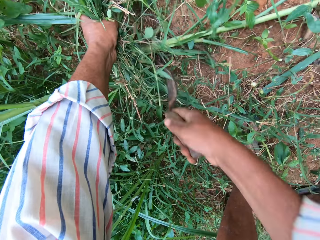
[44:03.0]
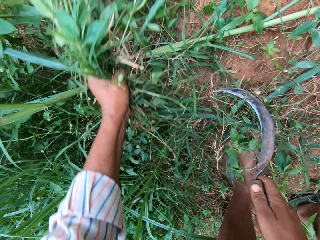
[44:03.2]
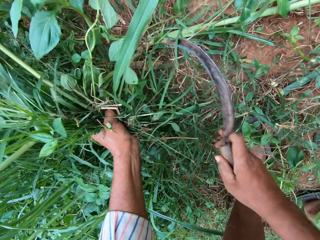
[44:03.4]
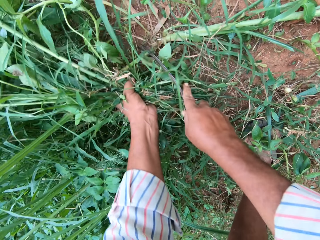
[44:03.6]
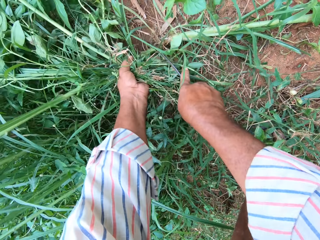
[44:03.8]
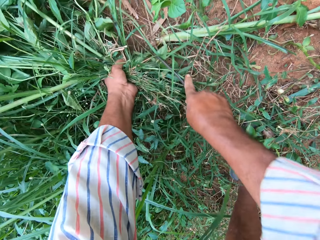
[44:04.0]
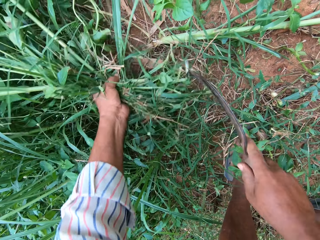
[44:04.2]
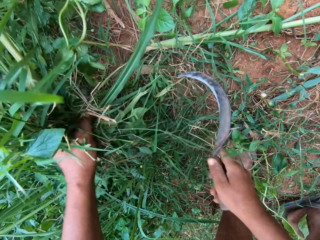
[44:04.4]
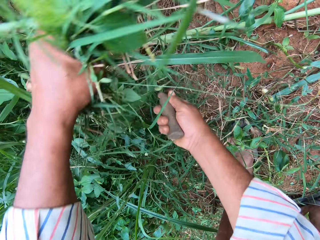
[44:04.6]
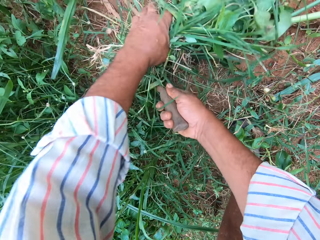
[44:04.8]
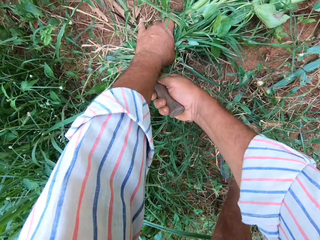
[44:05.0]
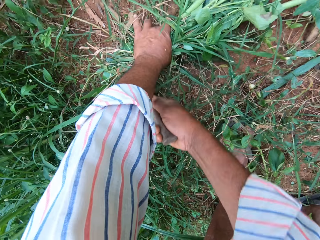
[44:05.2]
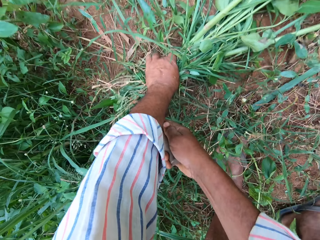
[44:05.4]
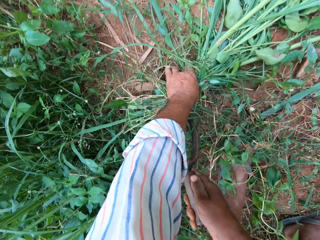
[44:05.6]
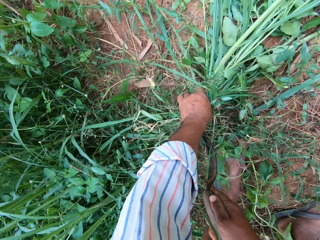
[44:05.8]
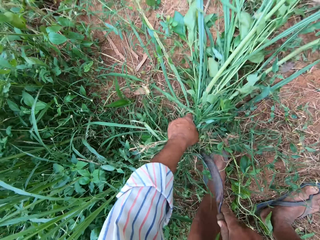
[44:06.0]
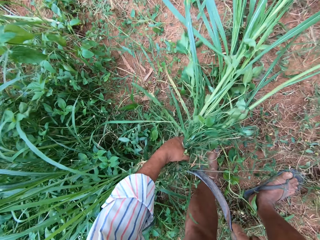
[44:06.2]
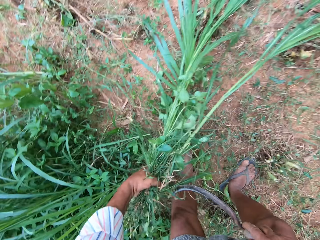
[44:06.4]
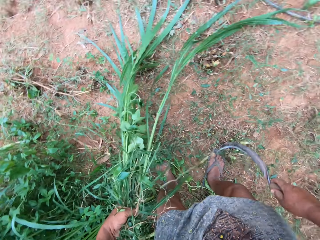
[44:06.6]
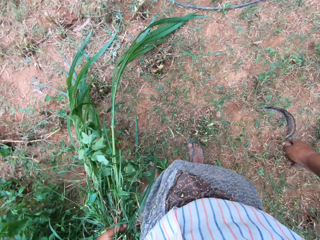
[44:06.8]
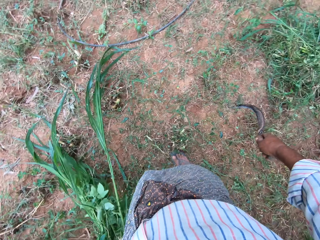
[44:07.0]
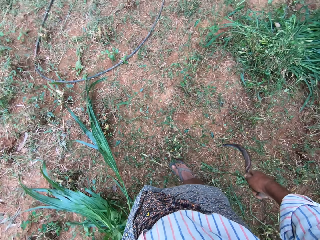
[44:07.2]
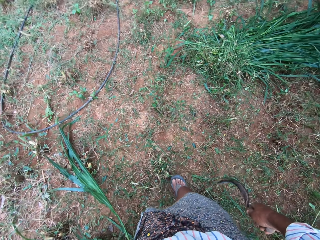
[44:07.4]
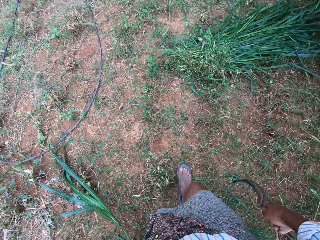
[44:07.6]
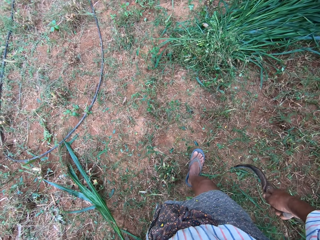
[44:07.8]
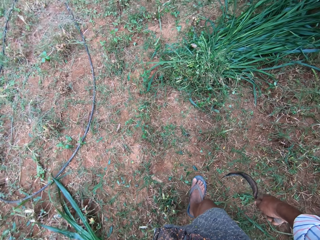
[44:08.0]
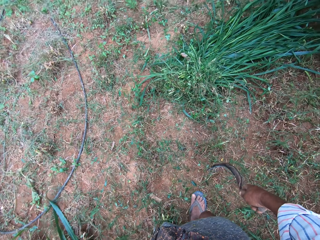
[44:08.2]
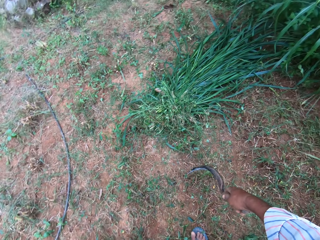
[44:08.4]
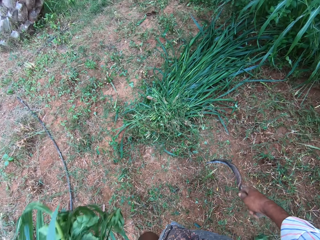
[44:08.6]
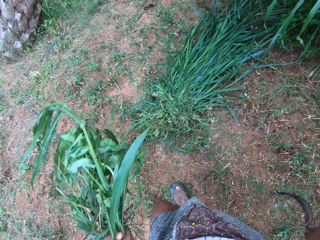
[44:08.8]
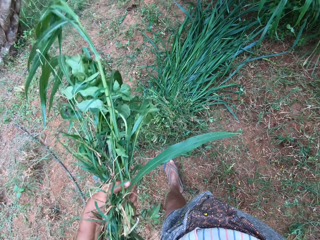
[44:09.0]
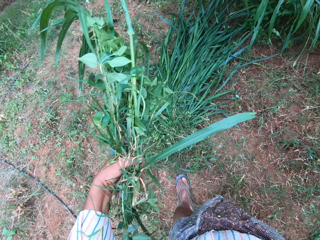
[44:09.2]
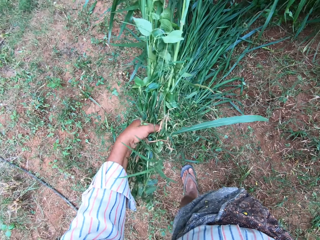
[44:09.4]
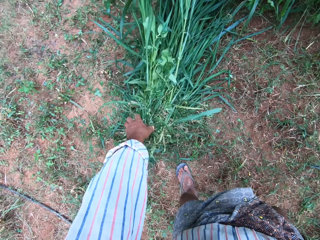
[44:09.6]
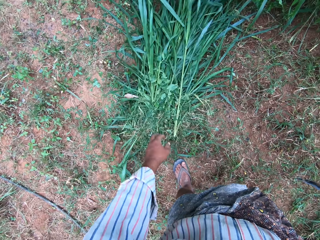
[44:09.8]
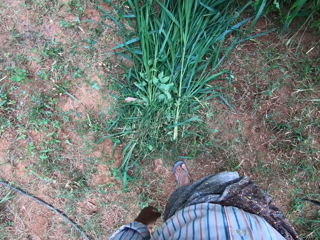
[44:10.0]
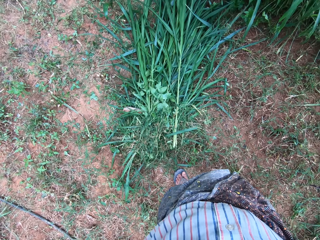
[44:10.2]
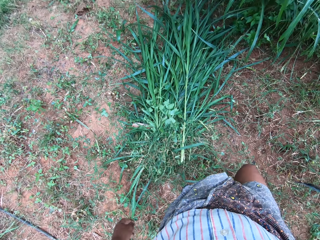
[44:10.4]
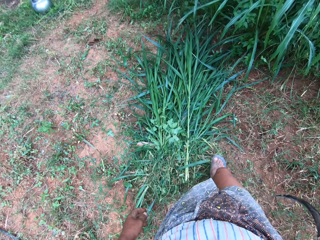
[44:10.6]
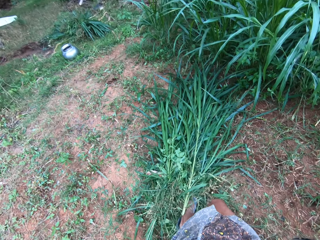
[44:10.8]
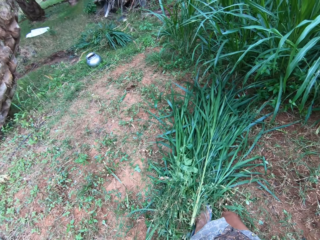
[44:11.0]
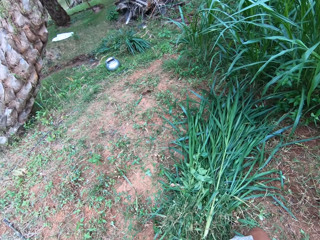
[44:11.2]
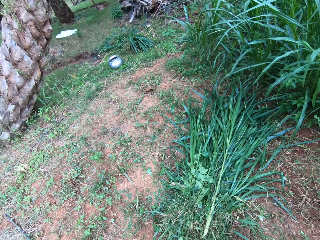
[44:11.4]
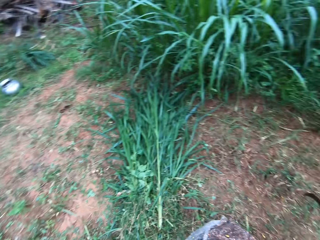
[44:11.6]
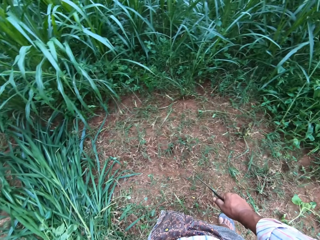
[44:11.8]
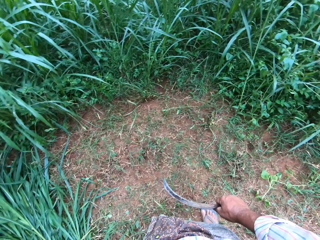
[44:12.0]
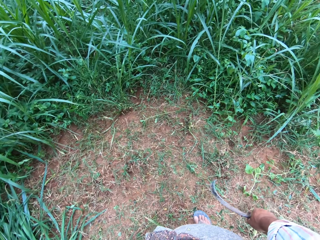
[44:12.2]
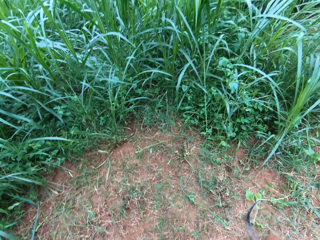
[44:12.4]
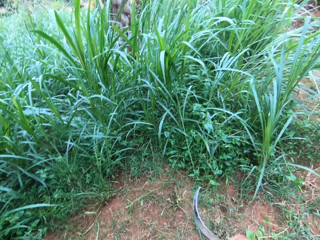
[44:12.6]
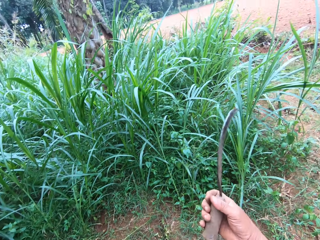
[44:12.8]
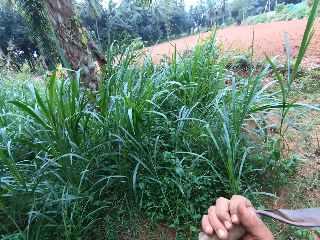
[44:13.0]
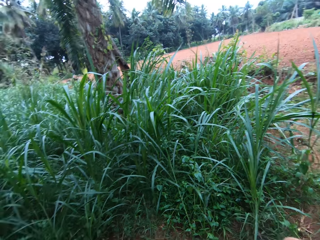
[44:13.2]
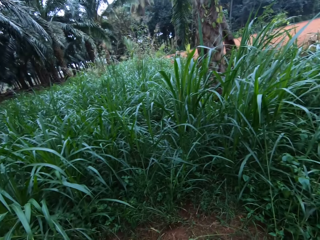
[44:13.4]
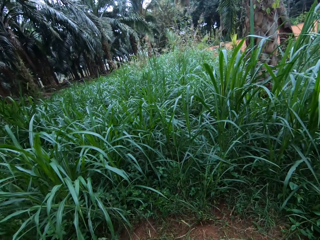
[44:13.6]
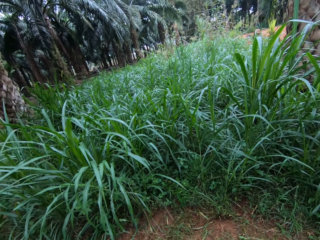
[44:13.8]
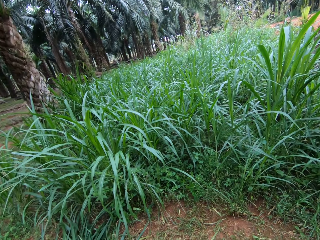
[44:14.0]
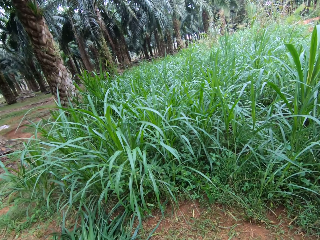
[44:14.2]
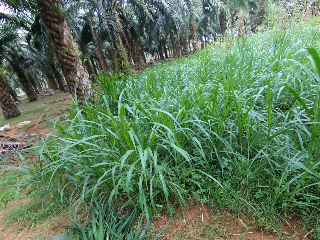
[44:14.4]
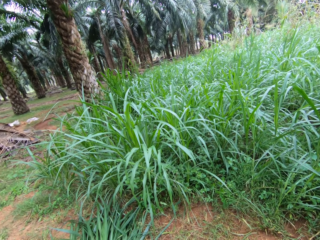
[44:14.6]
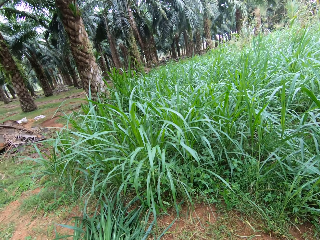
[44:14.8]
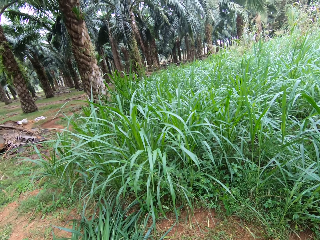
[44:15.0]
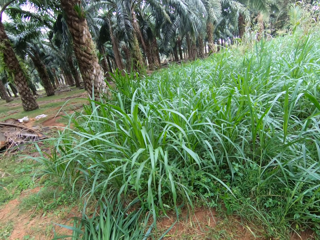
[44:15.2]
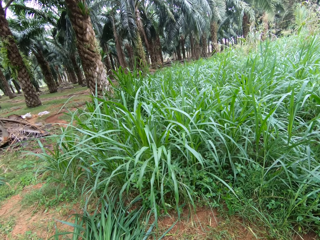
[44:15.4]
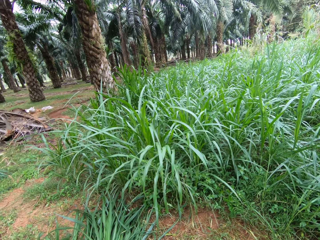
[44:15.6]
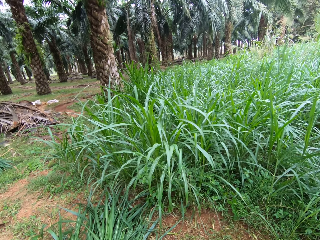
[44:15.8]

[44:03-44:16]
The camera wearer puts a sickle on the grass, cuts the grass and holds the grass. He moves the sickle to the grass. He cuts the grass. He holds the grass. He cuts the grass. He stops cutting the grasses. He stands up. He walks the other side. He drops the grasses on the floor with his left hand. He kicks the grasses with his right leg. He walks around. He moves his hand towards the face.

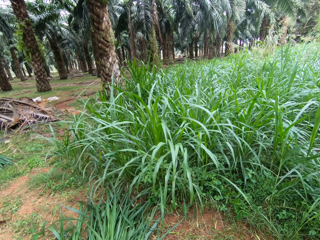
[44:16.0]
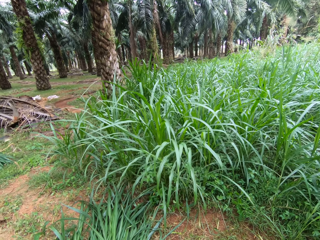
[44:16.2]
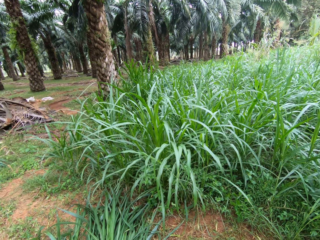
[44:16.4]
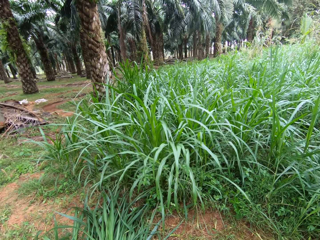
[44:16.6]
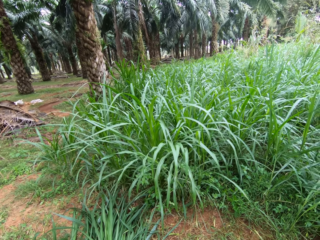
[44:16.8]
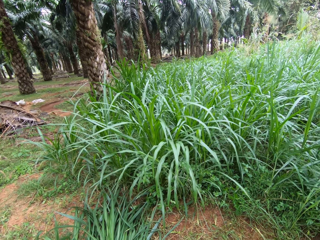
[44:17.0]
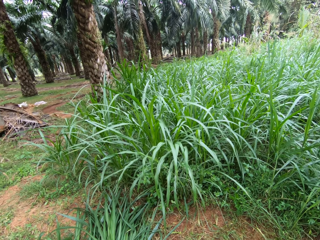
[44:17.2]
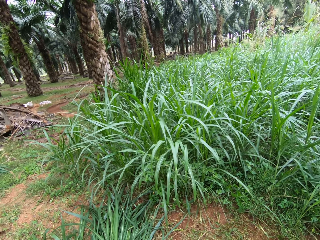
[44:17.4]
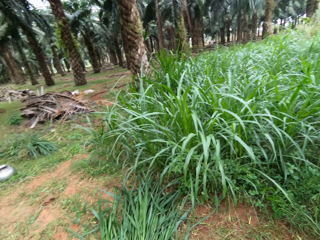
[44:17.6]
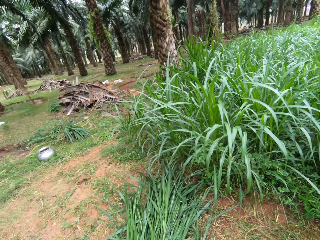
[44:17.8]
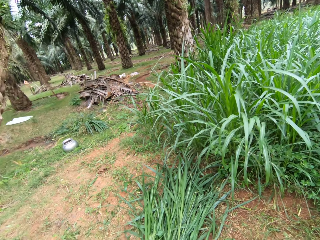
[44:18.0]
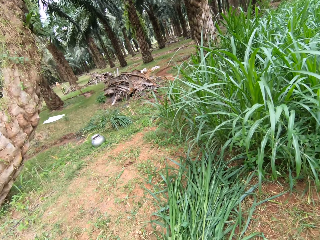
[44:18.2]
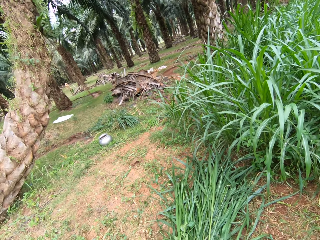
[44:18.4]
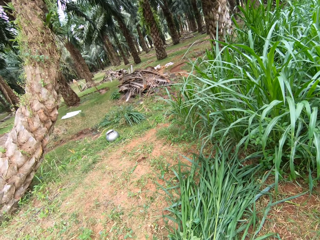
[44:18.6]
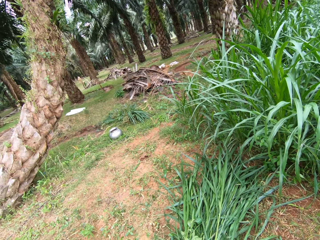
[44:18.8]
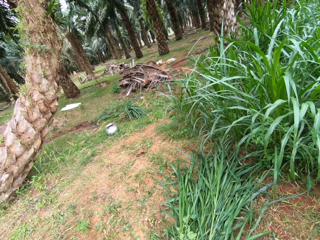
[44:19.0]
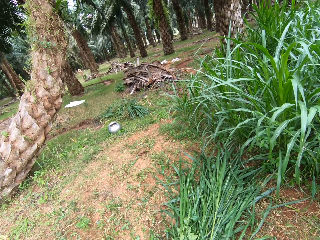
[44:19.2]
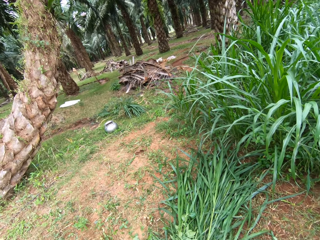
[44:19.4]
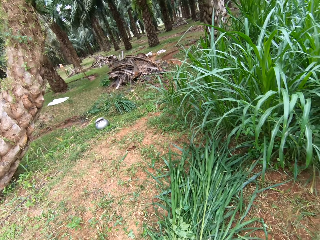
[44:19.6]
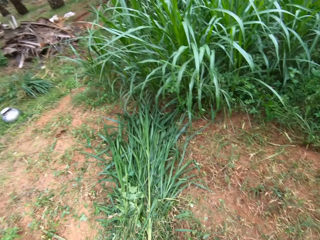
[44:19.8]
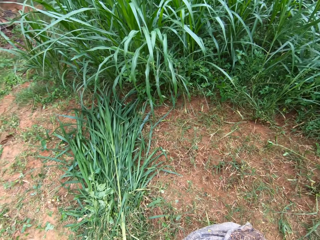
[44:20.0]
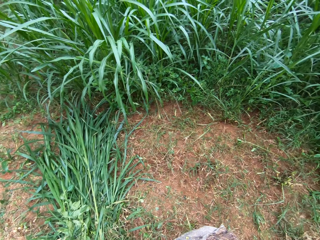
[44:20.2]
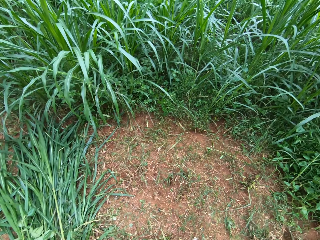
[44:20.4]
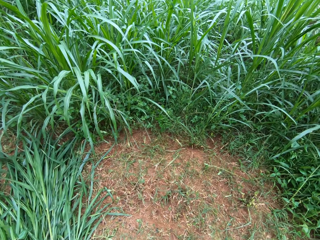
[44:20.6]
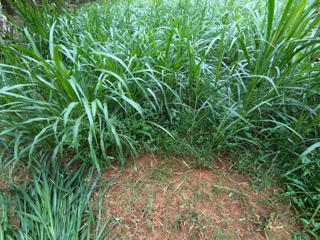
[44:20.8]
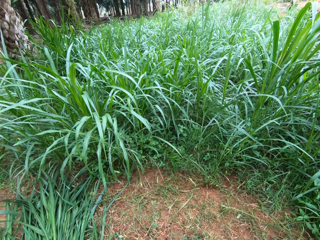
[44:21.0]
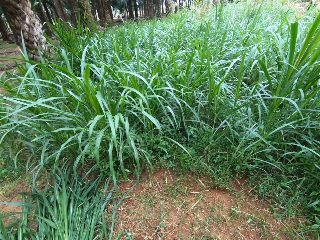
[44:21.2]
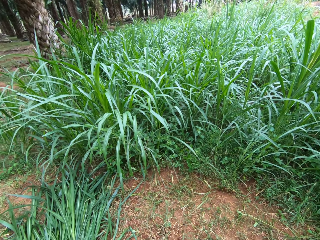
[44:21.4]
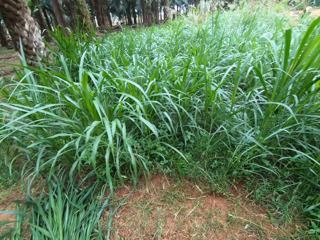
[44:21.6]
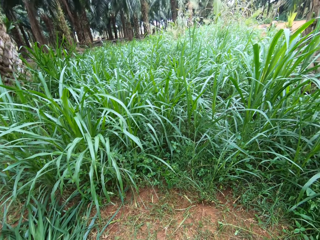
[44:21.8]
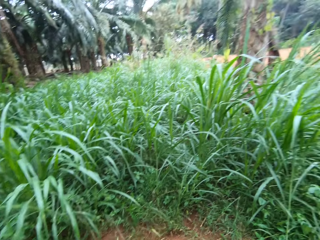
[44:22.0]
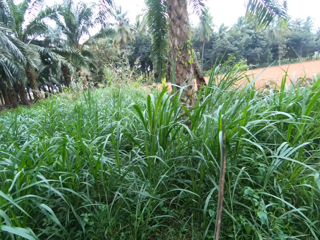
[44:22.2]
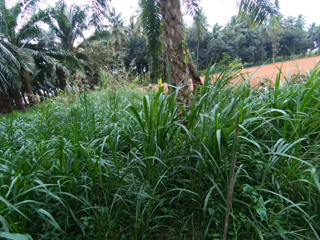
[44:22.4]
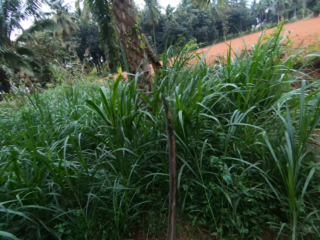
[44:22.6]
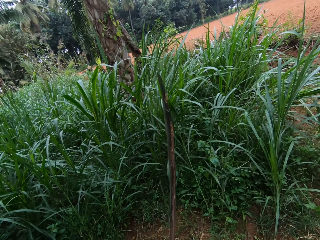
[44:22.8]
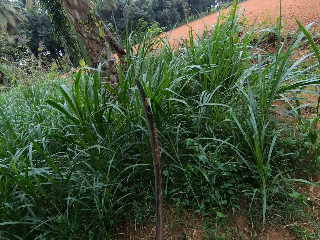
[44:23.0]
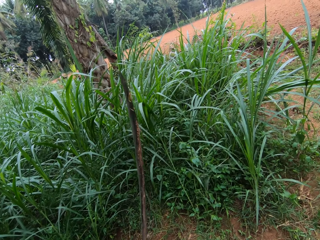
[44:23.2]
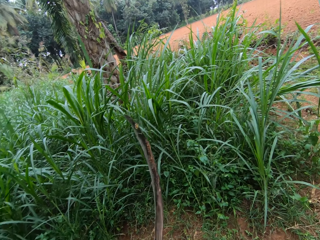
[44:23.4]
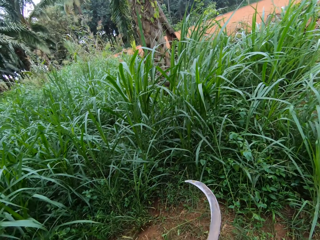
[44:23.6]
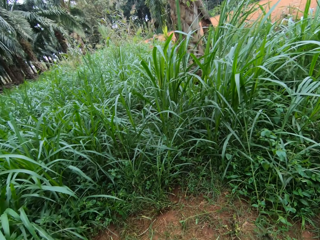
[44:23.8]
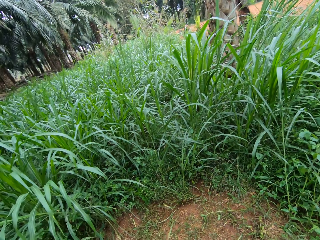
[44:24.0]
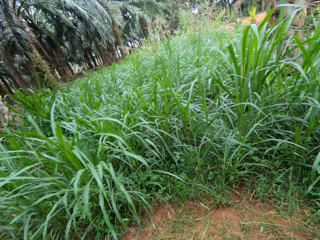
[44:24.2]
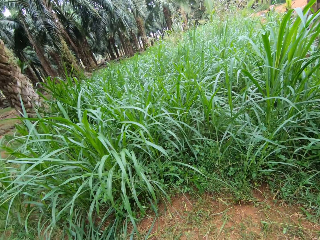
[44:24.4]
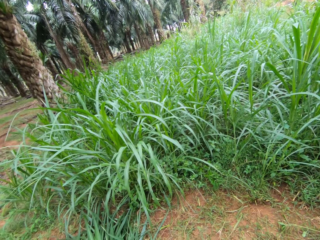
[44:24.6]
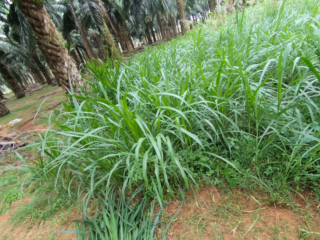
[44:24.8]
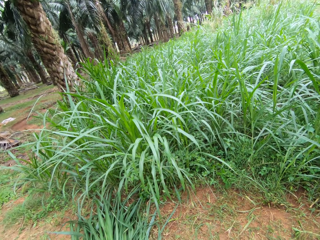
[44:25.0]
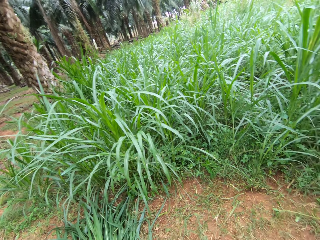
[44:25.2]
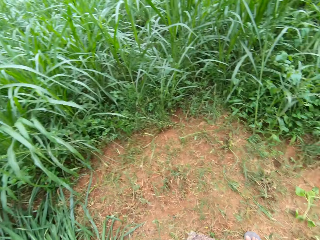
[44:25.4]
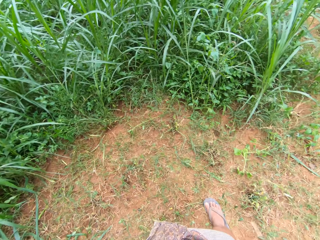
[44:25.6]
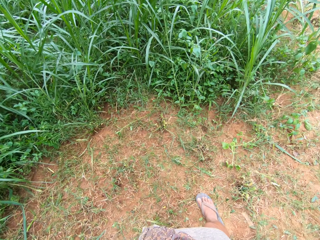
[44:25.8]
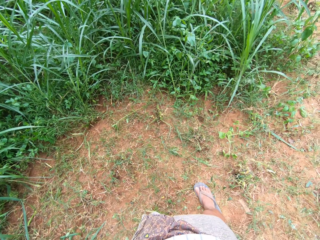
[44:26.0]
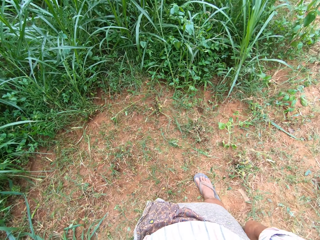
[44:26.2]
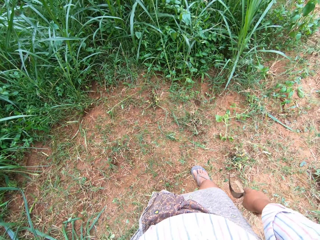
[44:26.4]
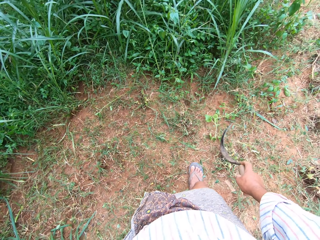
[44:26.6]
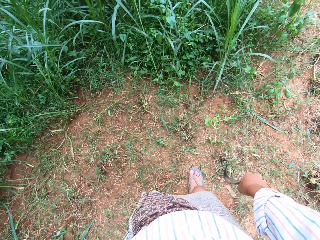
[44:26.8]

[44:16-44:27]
The camera wearer looks around. They lift a sickle tool. They lower the sickle tool.
